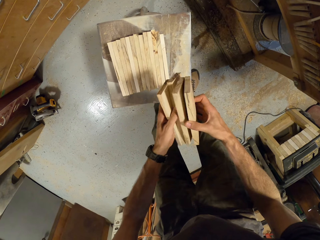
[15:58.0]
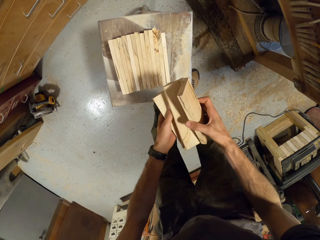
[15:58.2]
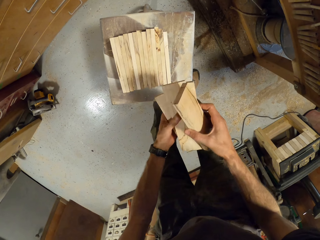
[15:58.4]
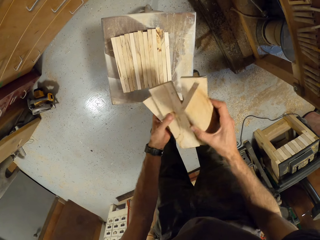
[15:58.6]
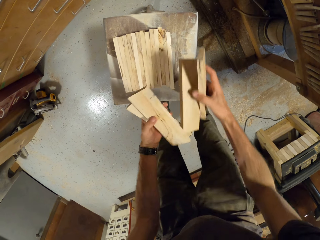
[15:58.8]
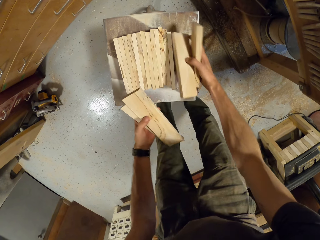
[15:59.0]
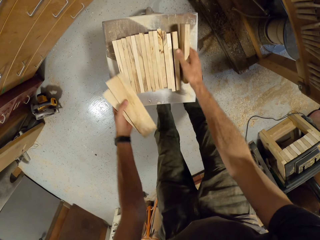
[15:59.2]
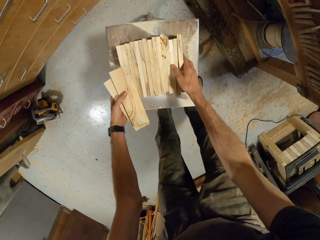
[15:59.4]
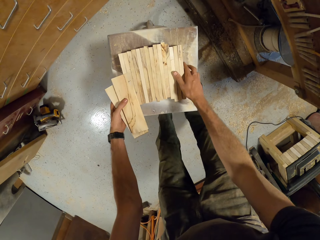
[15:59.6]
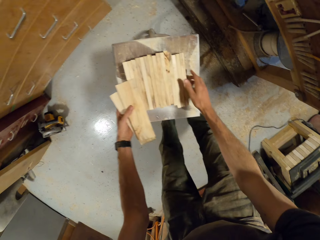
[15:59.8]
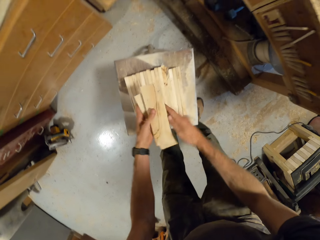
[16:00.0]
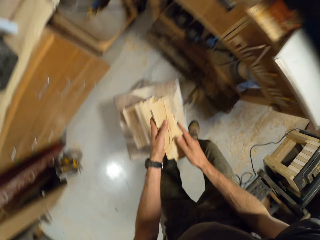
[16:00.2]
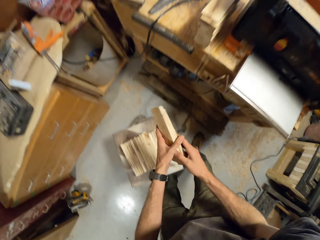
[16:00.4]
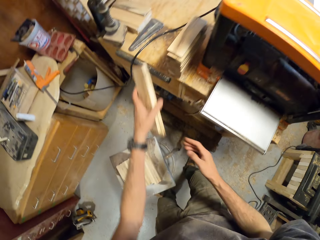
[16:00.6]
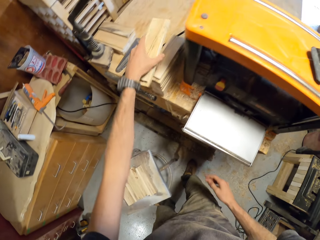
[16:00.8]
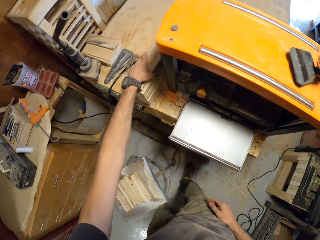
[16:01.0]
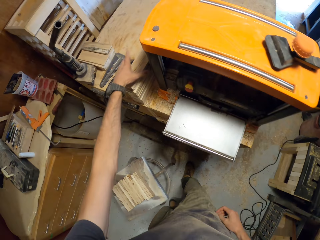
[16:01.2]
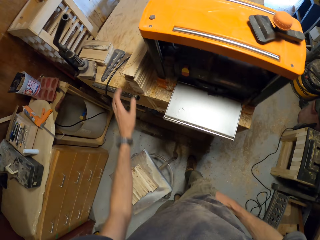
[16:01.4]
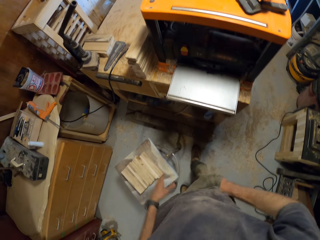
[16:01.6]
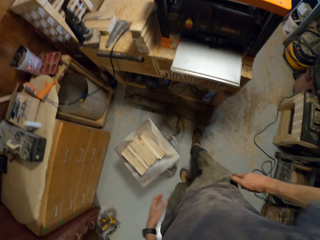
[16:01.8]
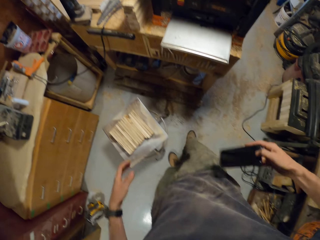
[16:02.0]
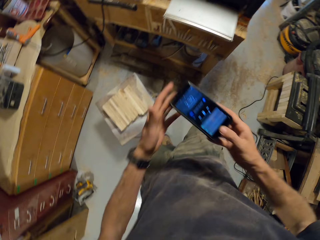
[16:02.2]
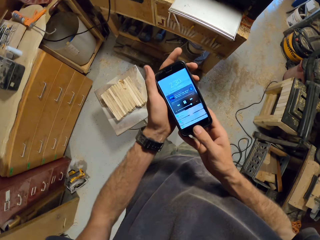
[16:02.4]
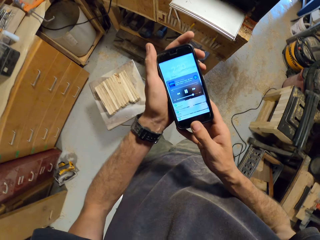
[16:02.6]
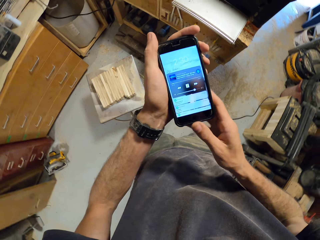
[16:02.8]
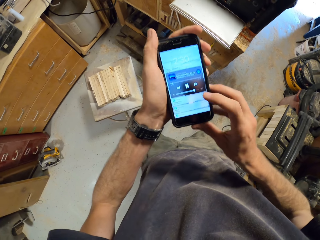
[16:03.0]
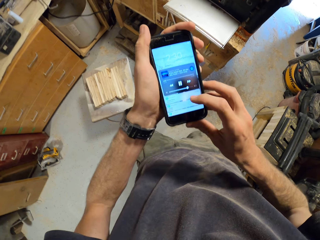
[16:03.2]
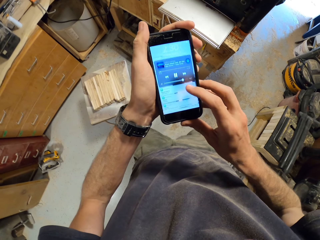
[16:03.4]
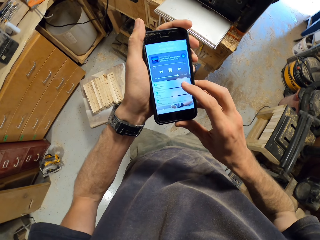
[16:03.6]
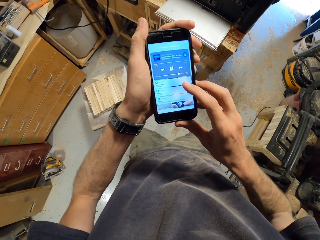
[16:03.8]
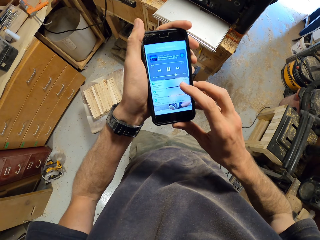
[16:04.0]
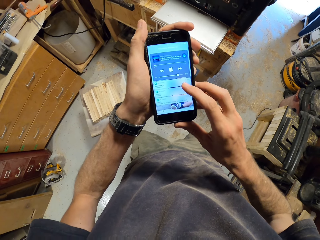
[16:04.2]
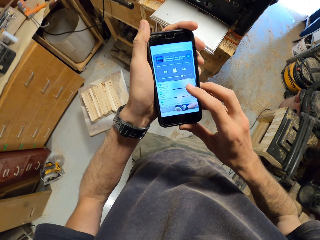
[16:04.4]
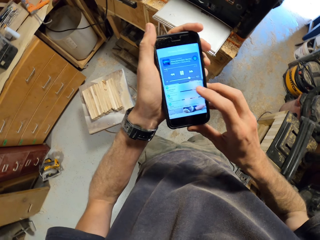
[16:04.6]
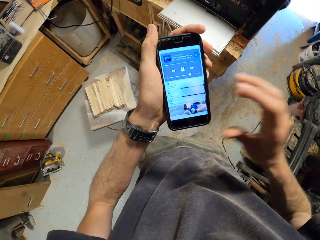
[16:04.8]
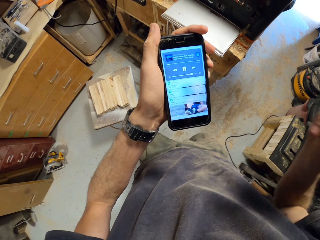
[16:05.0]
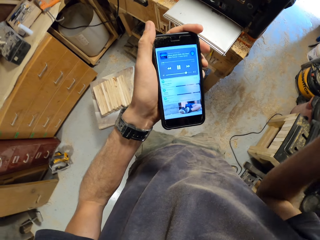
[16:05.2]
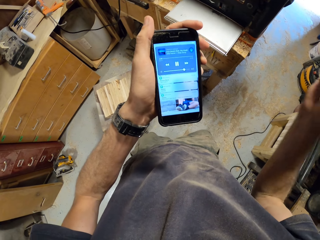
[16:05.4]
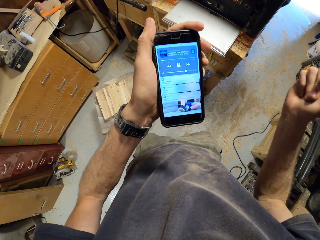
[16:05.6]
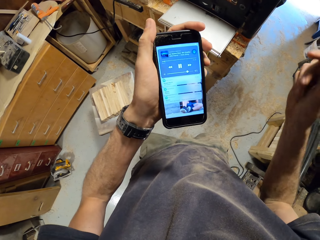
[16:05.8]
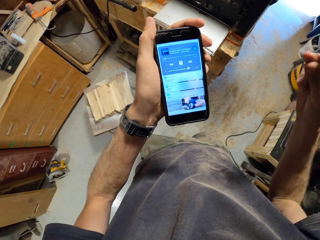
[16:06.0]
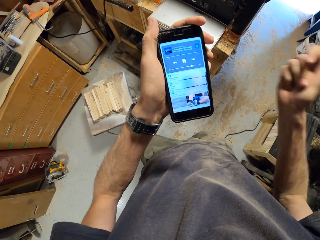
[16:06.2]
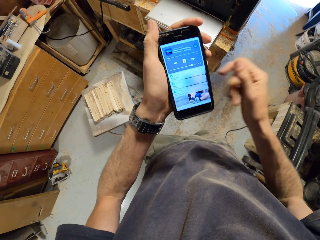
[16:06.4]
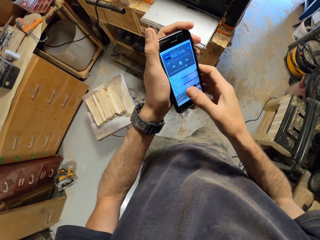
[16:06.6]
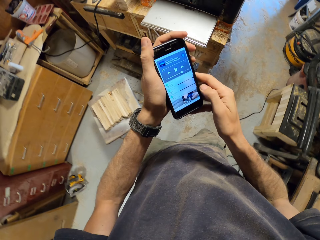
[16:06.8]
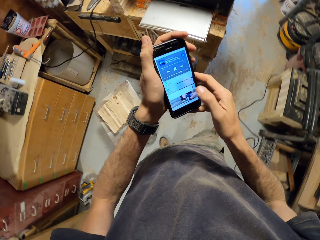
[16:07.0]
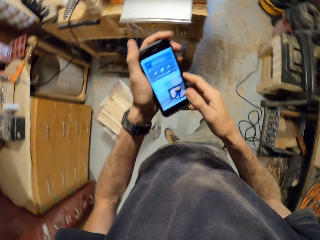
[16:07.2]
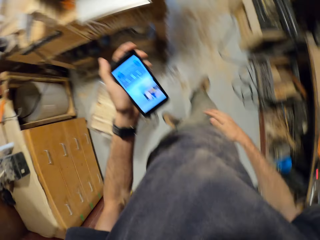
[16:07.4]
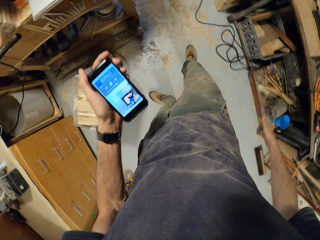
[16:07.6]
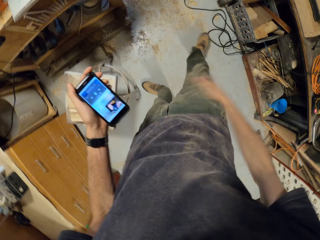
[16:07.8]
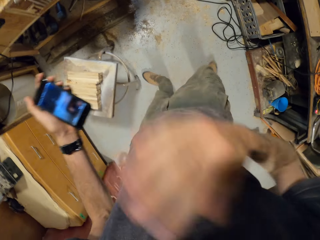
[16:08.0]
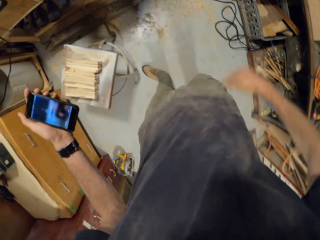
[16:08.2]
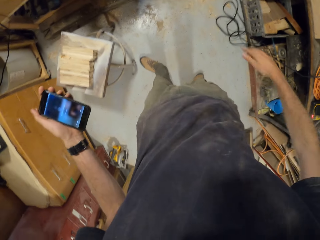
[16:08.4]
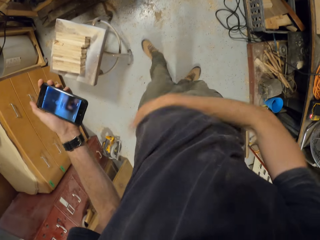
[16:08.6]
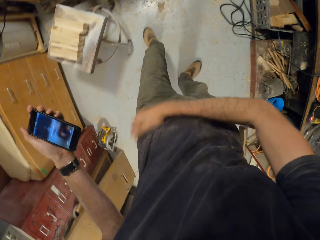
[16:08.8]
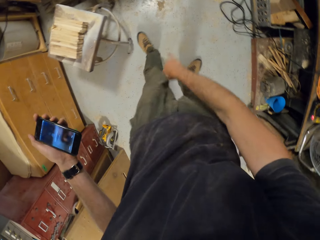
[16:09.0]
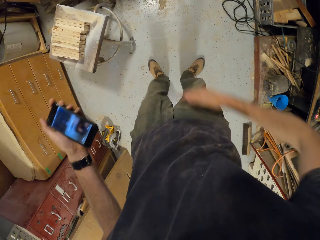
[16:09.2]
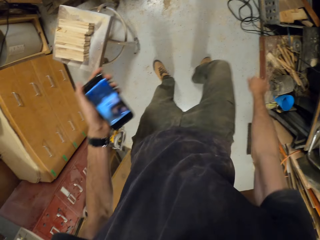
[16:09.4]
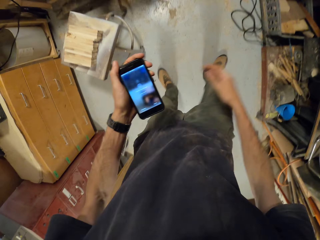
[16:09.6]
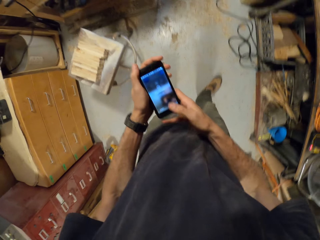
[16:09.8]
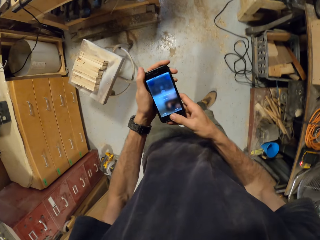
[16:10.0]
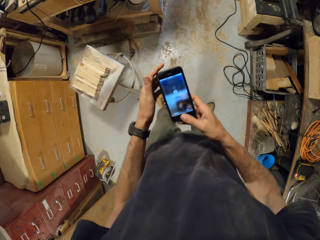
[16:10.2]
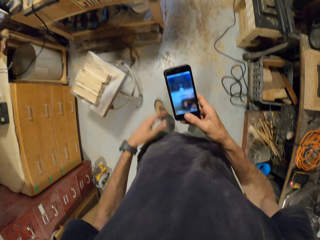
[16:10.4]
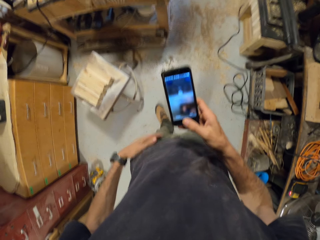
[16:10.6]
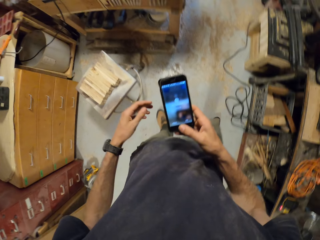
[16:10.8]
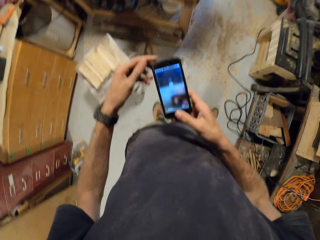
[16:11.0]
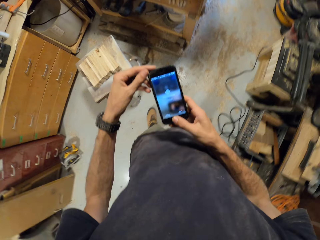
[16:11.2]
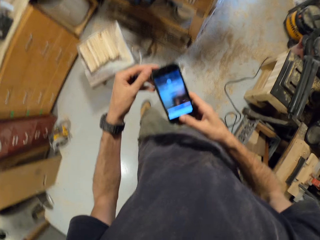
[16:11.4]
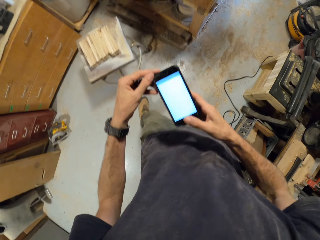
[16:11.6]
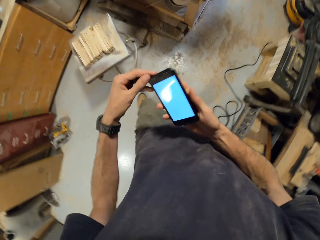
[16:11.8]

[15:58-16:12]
The camera wearer places some planks in his hands with the planks on some stool. He places the plank on the planks on the work table. He brings out his phone with his right hand from his right trouser pocket. He operates his phone. He cleans off wood dust from his body with his right hand. He operates his phone.

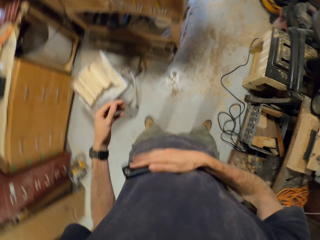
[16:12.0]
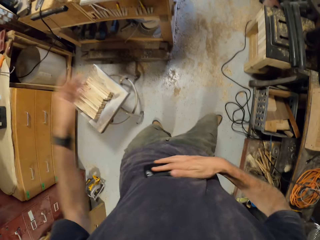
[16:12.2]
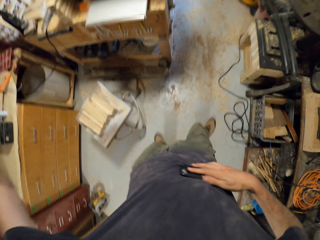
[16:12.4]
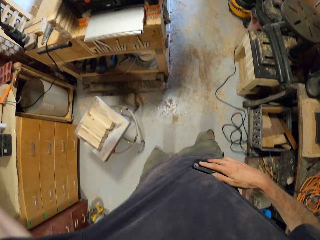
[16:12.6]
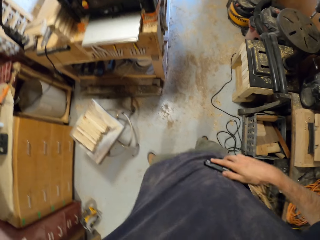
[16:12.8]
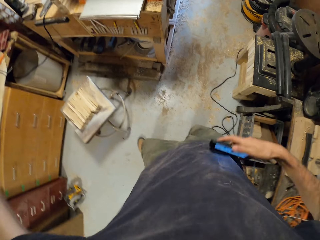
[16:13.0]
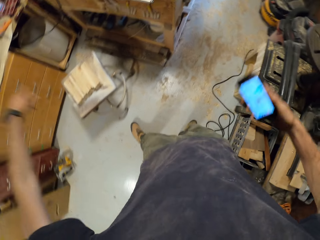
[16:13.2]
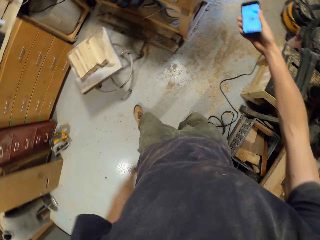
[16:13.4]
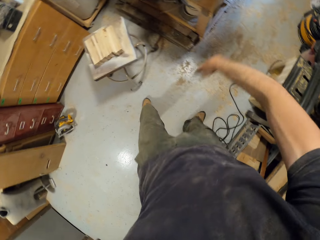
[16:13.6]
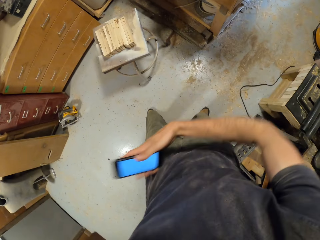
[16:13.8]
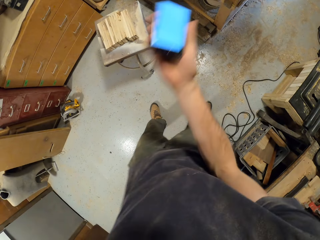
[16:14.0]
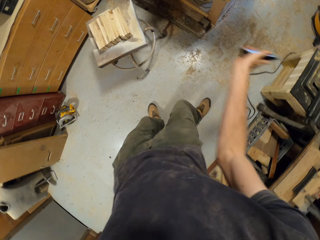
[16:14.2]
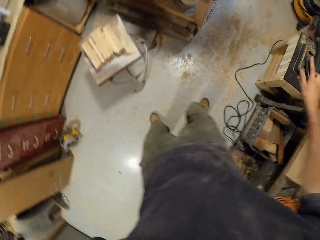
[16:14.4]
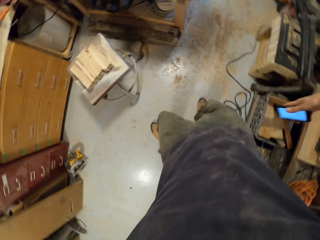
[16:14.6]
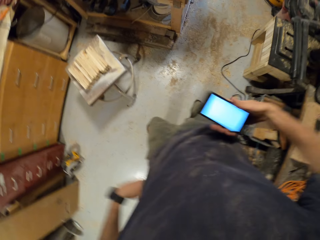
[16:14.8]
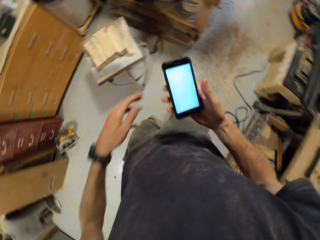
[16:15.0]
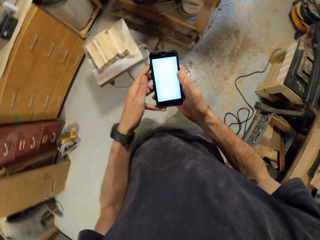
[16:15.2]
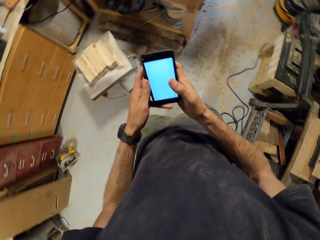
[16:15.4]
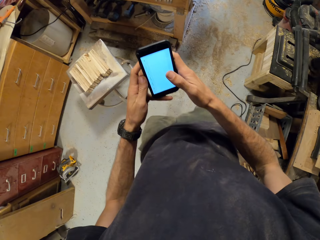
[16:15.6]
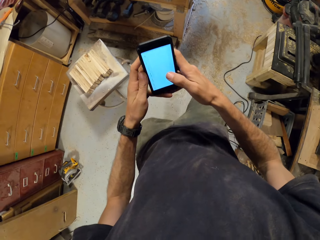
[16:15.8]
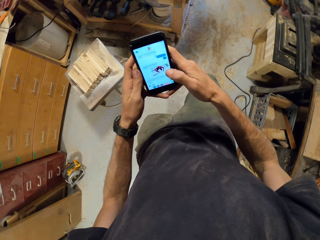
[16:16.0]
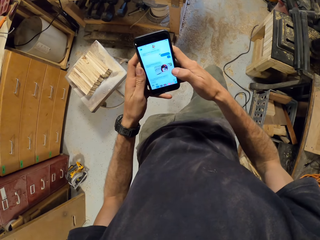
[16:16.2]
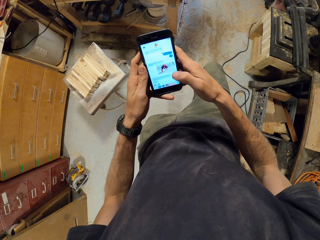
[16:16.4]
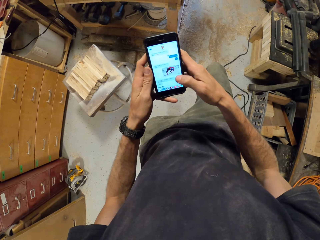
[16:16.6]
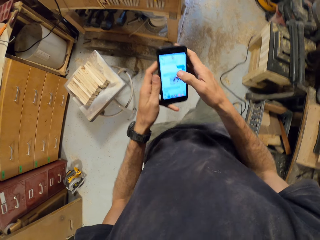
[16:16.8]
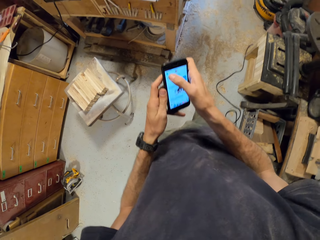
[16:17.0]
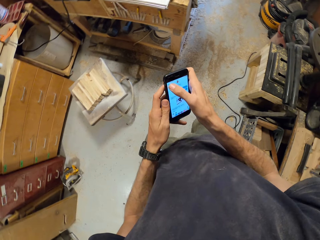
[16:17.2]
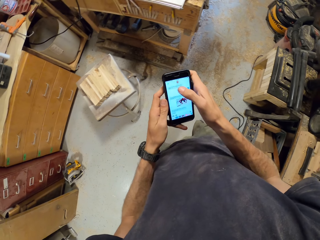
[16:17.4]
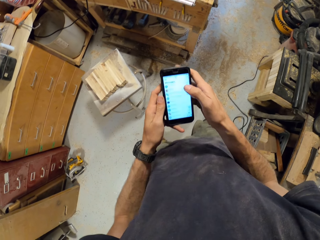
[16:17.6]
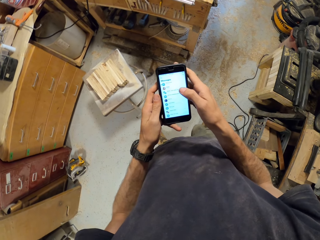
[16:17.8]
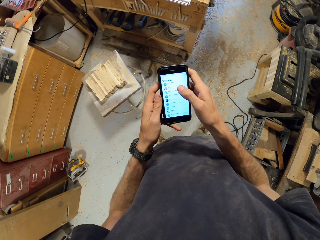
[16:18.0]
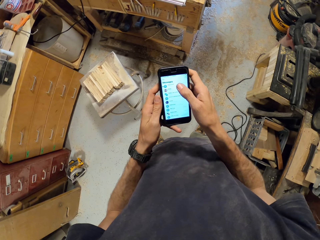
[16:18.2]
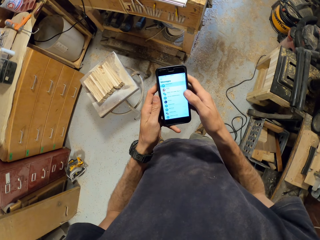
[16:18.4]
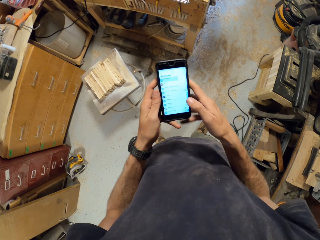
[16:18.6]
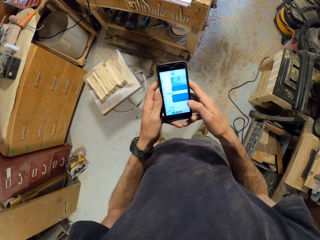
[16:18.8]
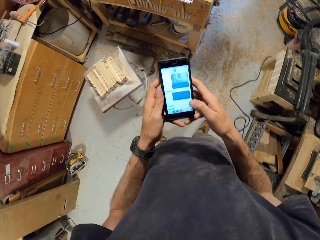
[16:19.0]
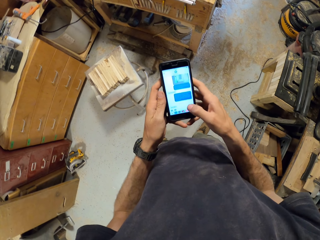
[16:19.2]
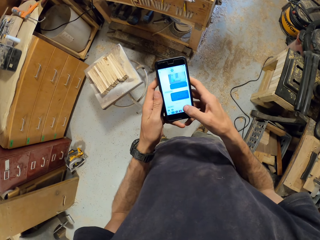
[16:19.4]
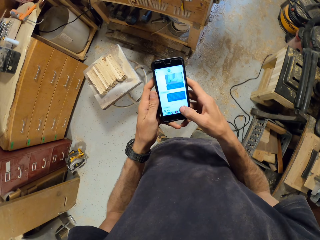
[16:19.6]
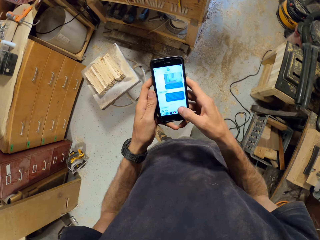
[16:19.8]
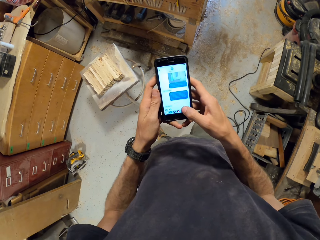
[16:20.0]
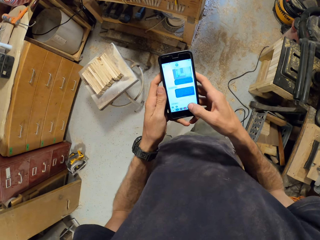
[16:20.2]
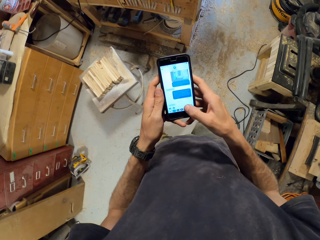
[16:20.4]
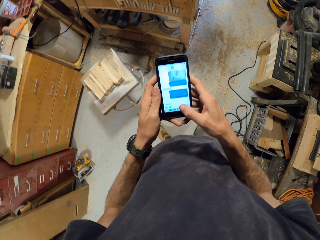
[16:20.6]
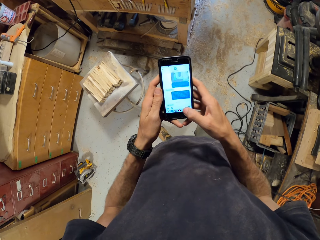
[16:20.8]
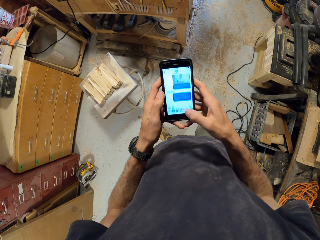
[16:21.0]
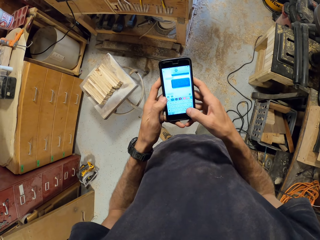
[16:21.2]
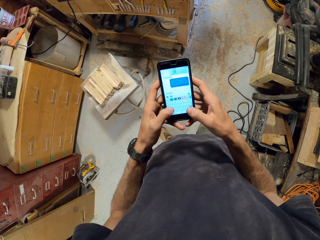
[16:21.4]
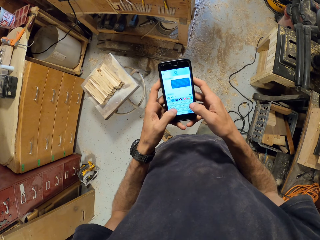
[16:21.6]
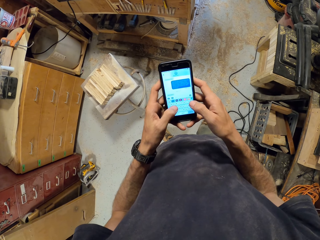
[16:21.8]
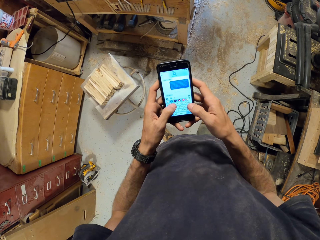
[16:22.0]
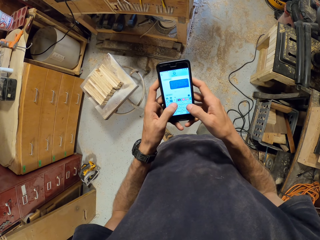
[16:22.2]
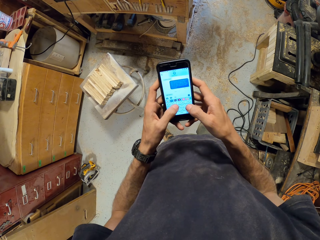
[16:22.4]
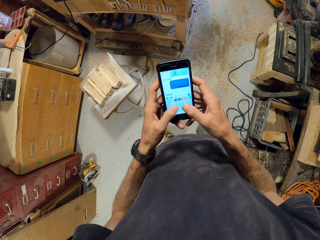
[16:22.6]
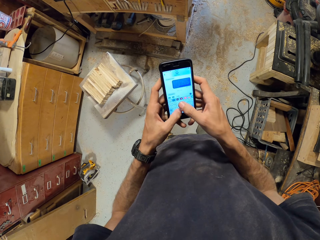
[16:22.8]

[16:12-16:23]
The camera wearer cleans his phone's screen on his t-shirt. He dances. He swings his hand. He operates his phone.
